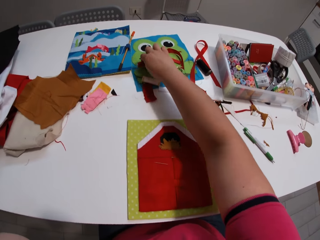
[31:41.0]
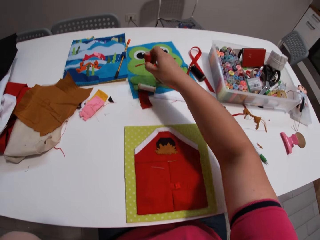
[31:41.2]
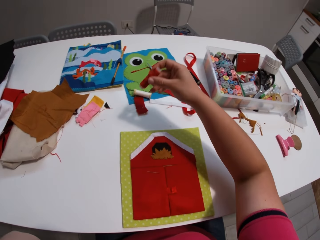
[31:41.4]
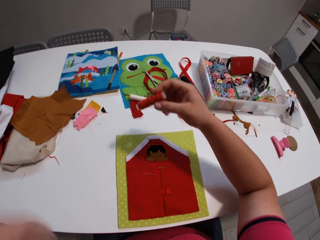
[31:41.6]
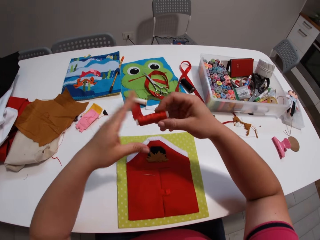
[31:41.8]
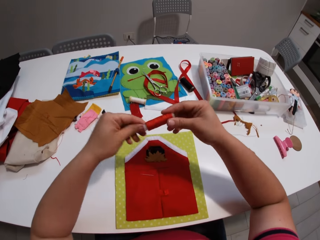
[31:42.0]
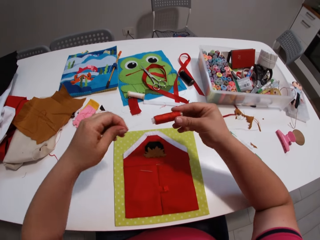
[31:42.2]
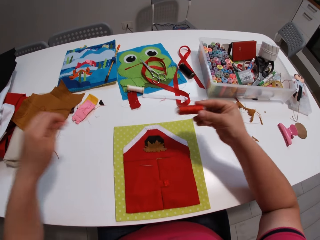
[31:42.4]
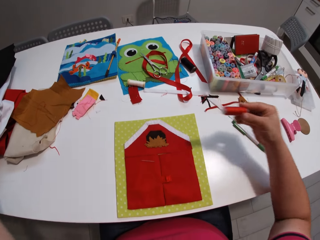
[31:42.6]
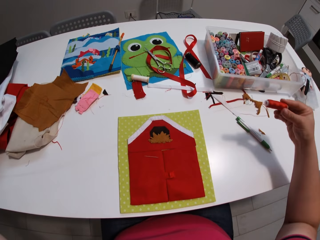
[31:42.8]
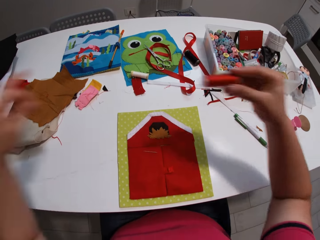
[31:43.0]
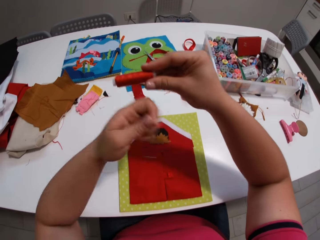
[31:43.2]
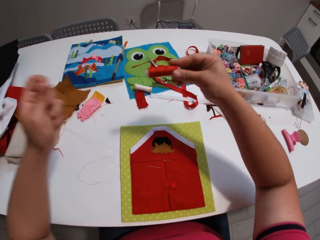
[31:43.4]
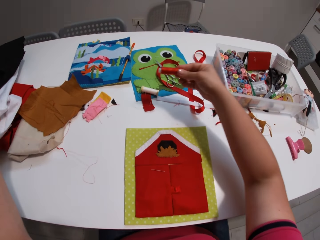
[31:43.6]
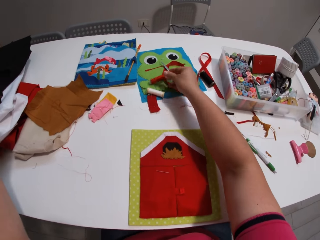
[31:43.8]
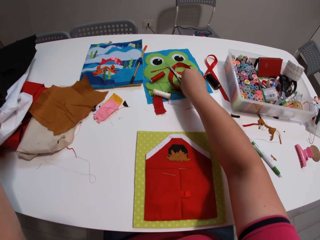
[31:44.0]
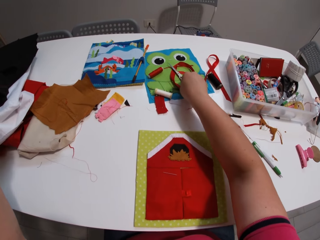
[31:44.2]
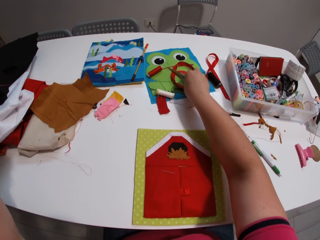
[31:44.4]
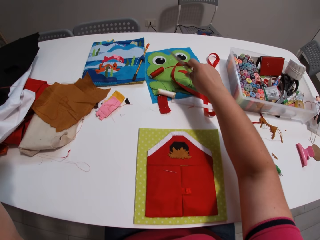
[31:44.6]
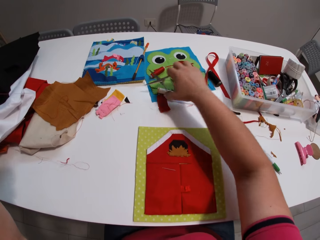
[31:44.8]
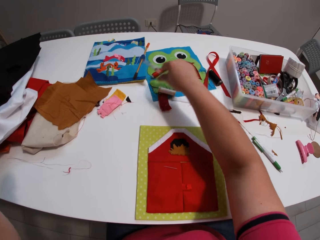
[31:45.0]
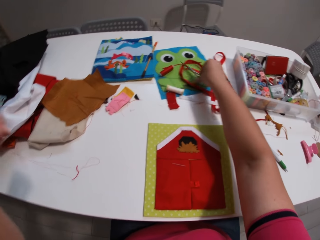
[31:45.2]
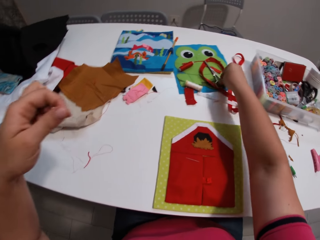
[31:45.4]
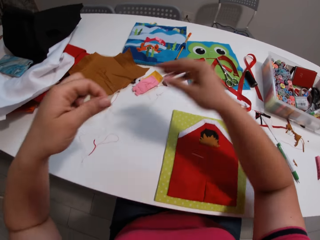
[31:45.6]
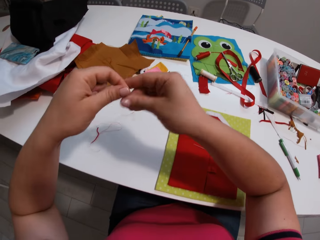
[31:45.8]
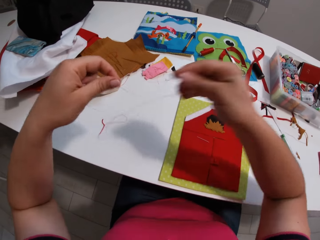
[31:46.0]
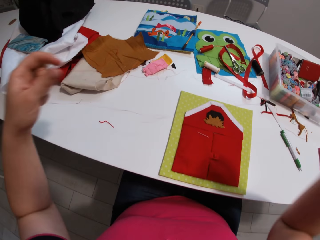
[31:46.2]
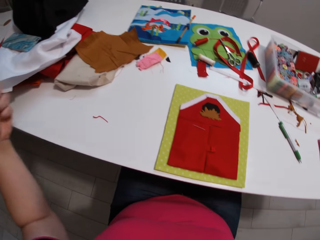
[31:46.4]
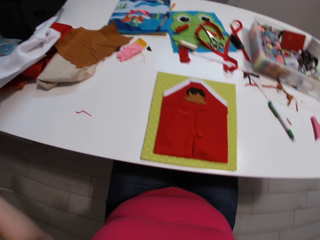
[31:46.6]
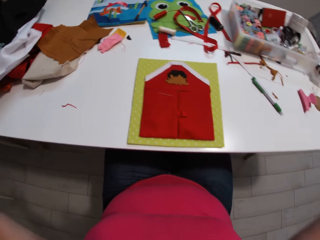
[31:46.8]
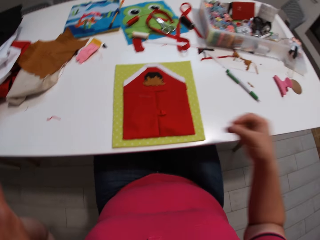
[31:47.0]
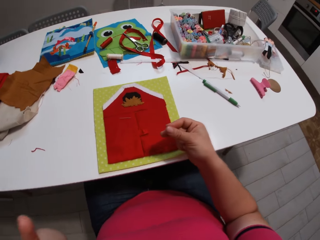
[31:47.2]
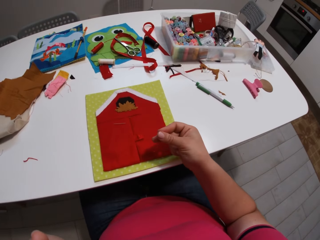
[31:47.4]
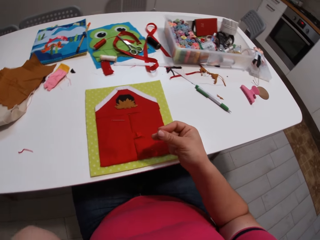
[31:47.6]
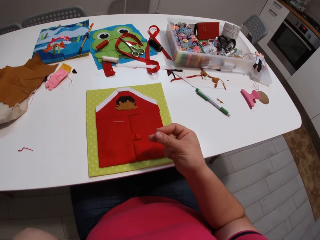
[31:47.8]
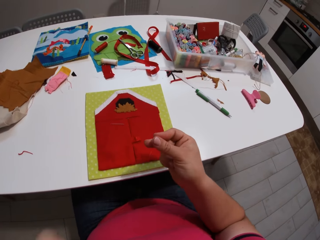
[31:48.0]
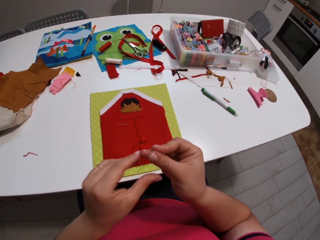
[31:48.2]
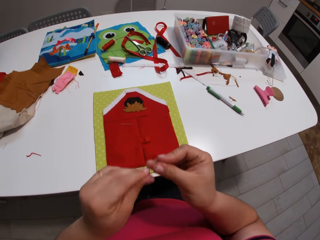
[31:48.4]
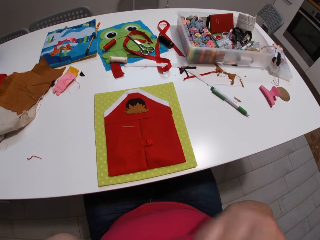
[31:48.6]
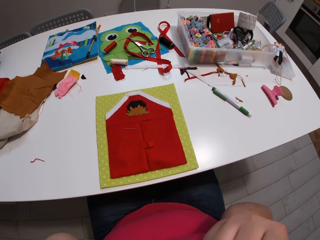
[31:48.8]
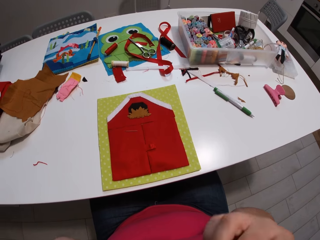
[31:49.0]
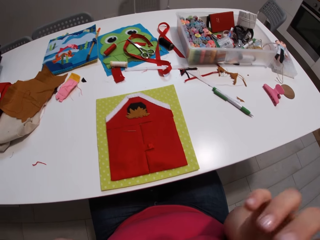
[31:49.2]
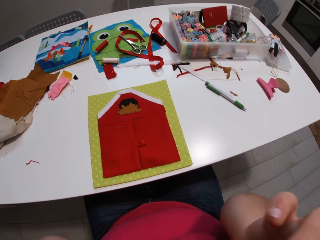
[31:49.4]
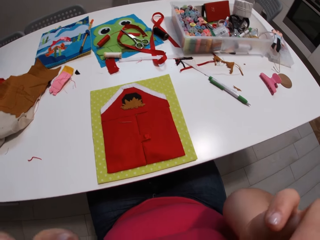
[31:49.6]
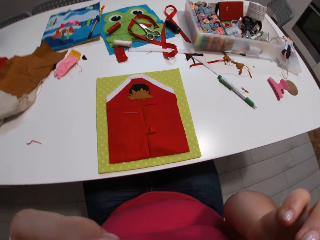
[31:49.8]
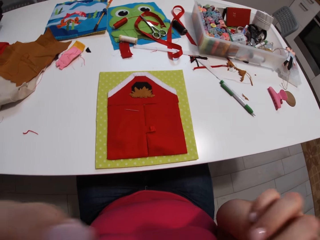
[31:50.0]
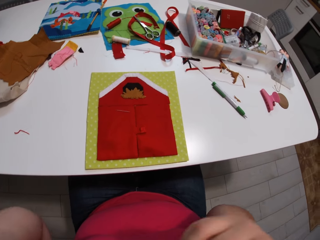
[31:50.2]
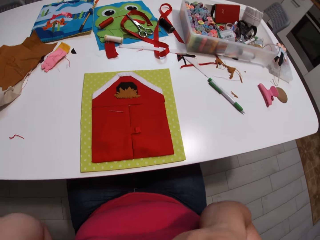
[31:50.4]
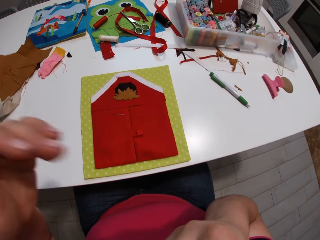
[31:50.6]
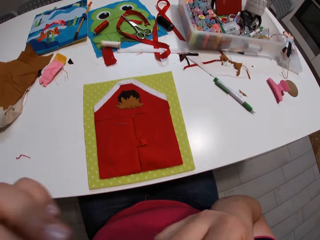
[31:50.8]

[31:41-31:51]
The camera wearer picks a thread roll from the table. They put the thread roll on the table. They pick the scissors from the table, cut the thread with the scissors, and place the scissors on the table. They align the thread. They look at the thread.

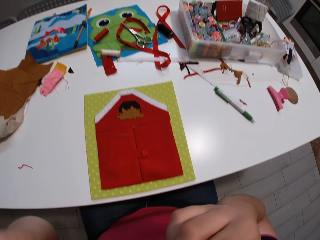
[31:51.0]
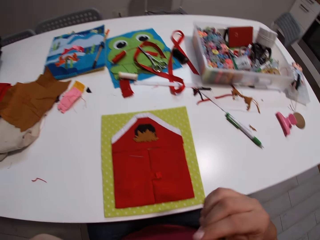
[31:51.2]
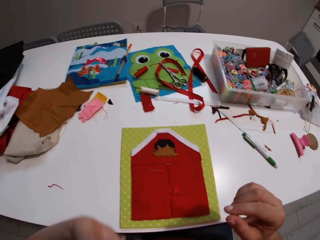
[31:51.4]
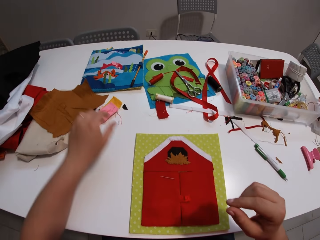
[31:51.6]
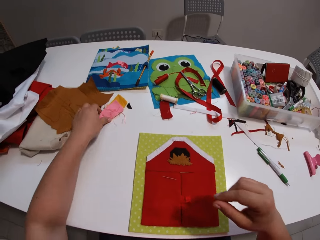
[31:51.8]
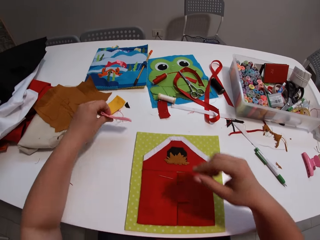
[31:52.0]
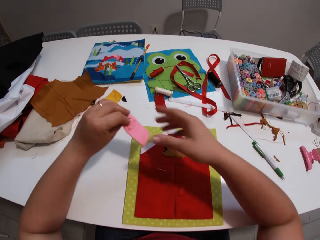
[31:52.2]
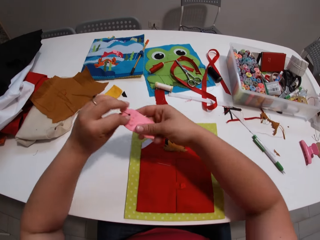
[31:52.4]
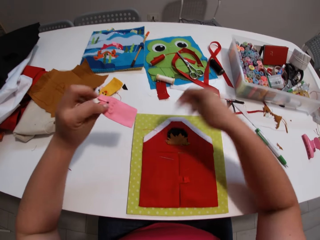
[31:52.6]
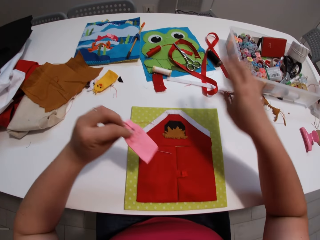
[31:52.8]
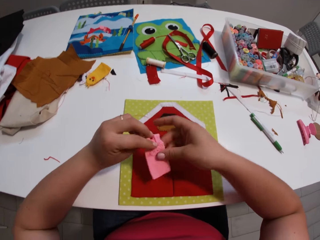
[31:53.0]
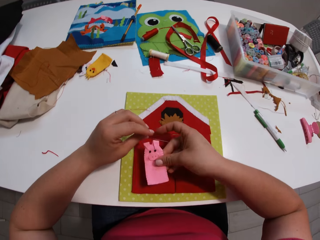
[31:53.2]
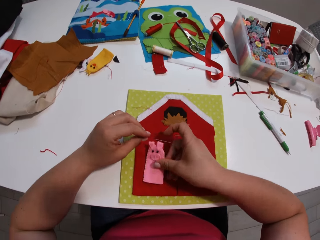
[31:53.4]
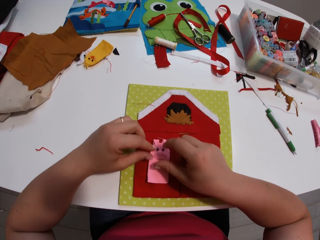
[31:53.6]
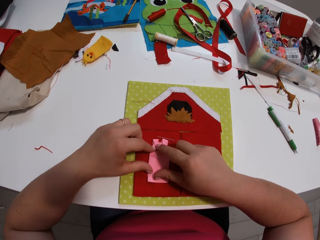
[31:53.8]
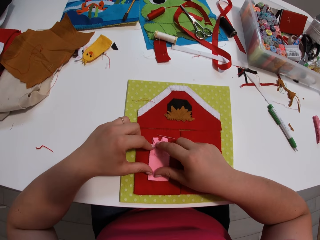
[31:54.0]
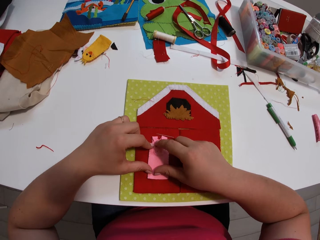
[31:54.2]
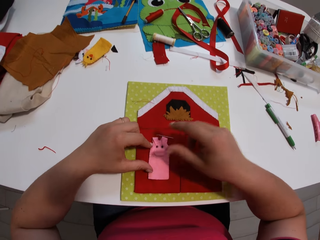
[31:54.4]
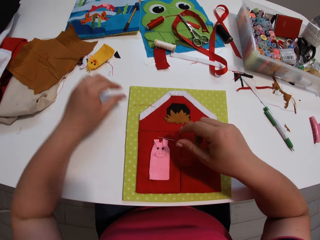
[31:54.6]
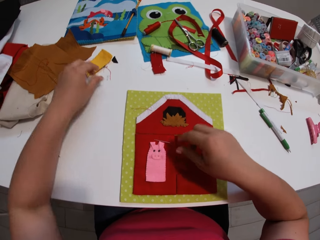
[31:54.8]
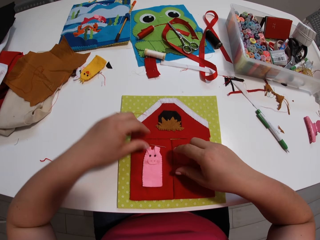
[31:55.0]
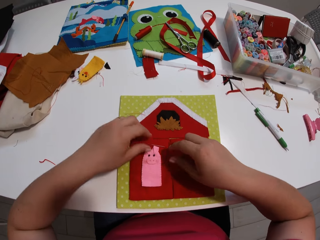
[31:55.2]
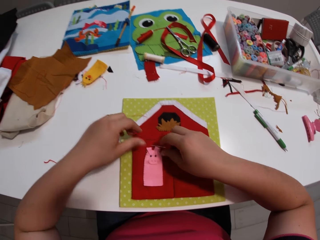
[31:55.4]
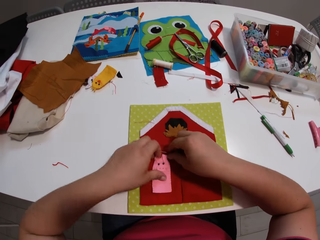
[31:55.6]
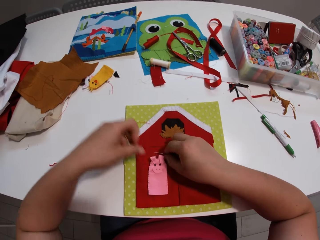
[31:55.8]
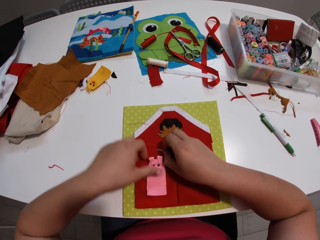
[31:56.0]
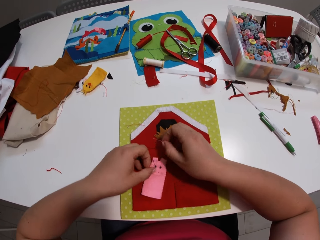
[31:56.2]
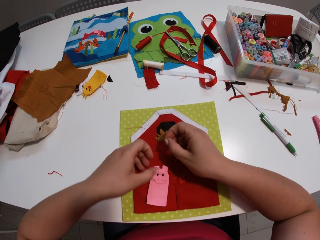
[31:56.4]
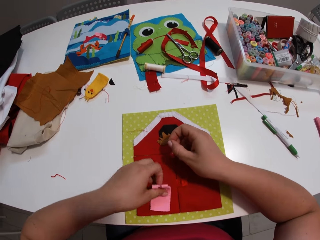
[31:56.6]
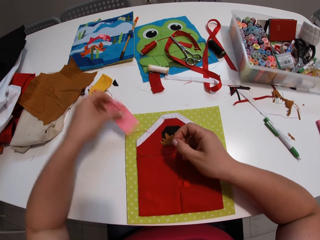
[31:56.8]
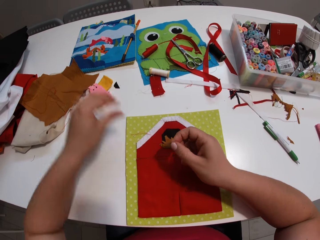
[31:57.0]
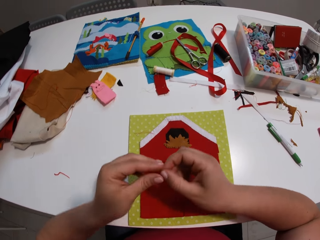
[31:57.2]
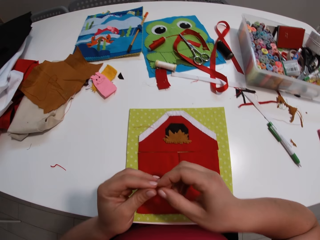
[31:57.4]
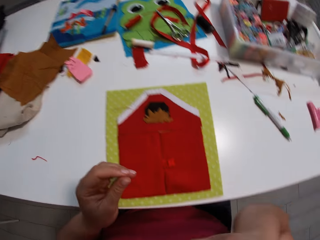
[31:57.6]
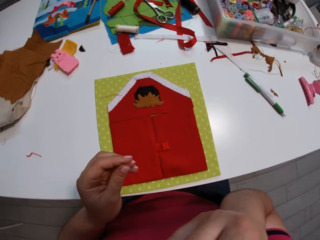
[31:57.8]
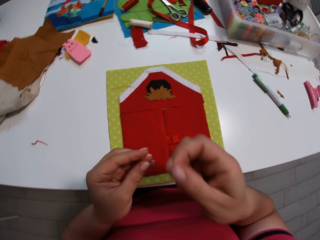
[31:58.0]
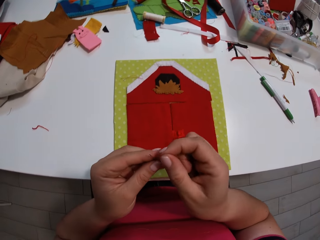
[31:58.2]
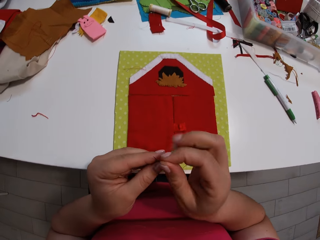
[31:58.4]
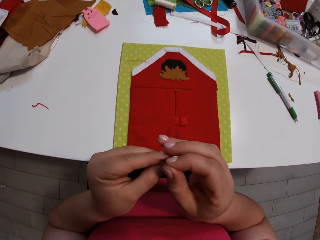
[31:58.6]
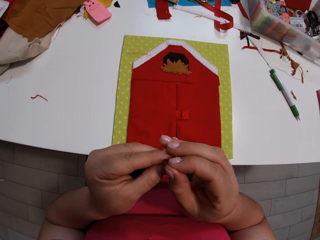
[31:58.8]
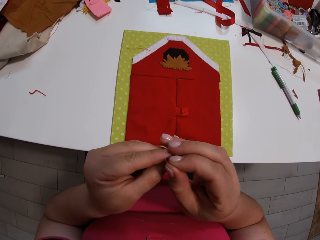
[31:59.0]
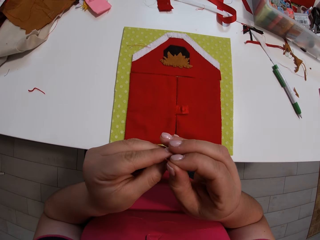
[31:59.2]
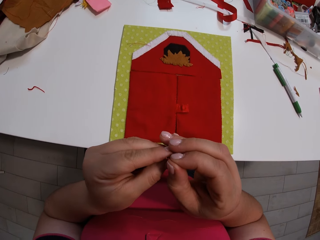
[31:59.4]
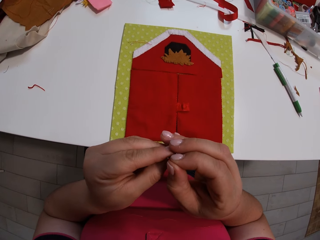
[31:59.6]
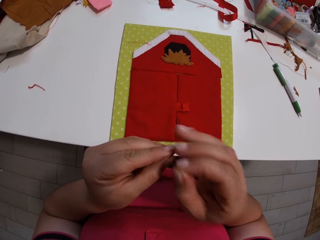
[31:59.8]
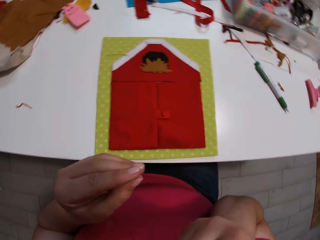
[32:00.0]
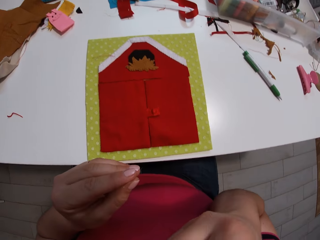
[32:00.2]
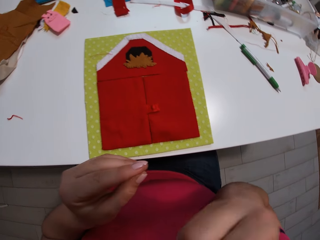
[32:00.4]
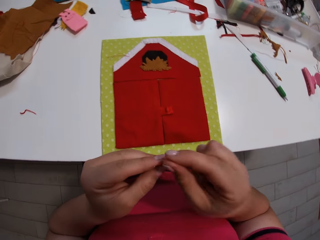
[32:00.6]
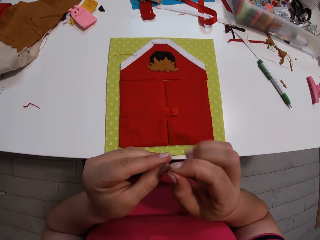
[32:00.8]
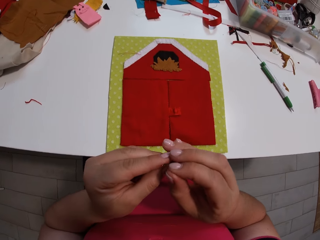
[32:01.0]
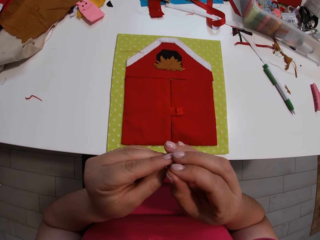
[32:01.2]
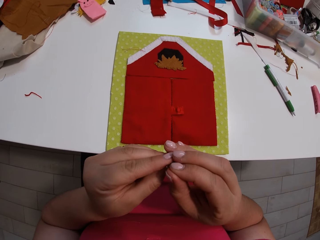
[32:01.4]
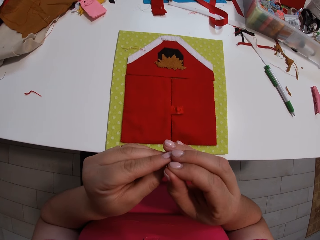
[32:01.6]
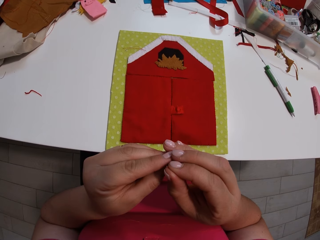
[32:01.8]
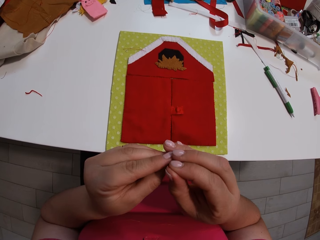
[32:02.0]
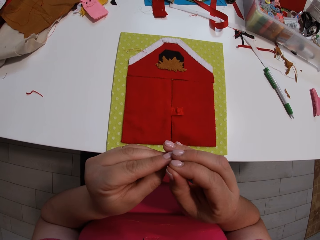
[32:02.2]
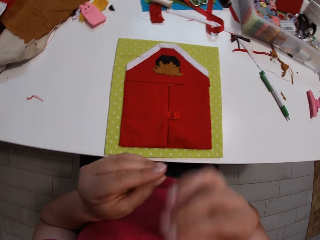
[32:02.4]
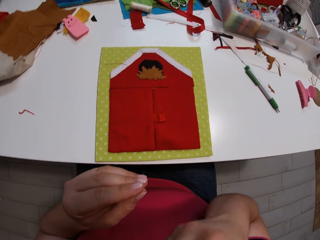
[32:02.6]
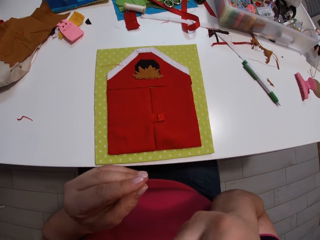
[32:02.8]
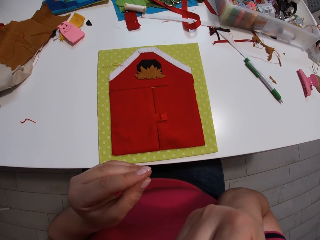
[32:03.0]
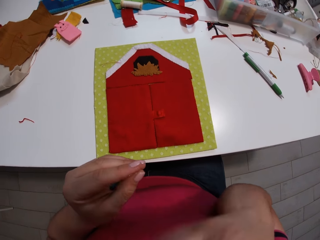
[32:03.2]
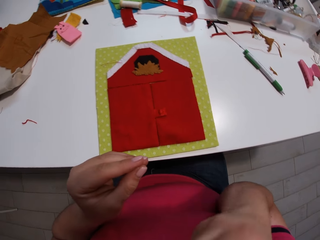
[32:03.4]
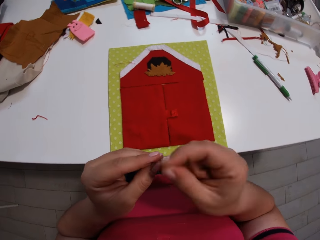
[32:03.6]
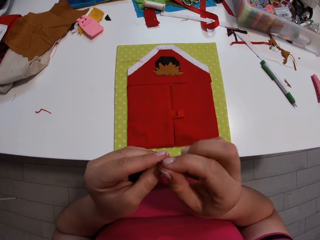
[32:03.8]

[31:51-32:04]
The camera wearer picks up the cloth from the table. They remove the thread from the cloth. They attach the cloth to the other cloth. They pick up the stitching needle. They pick the cloth. They place the cloth on the table. They pick the thread. They place the thread on the needle. They apply saliva to the thread. They place the thread on the needle. They apply saliva to the thread.
